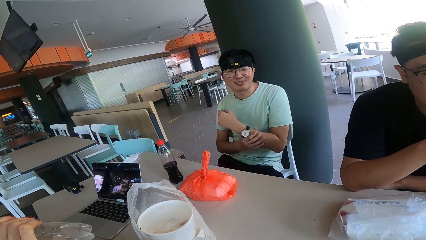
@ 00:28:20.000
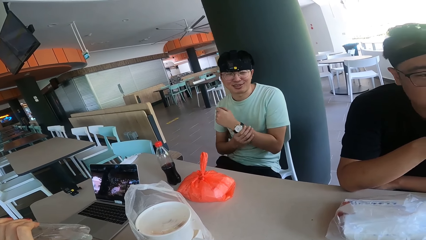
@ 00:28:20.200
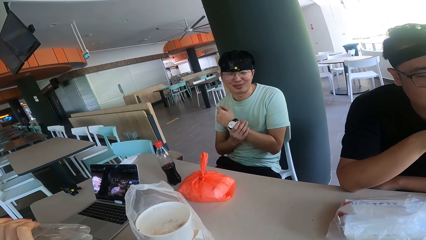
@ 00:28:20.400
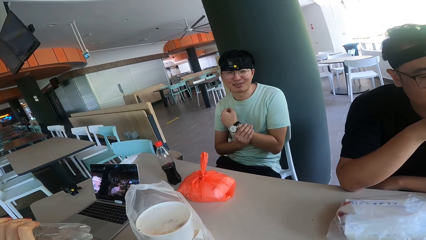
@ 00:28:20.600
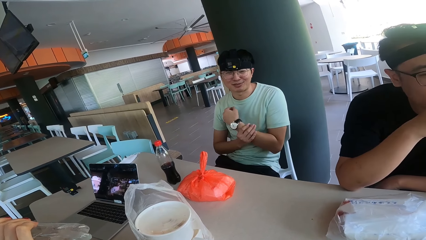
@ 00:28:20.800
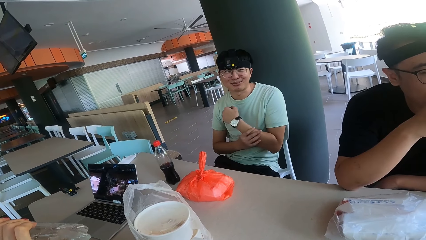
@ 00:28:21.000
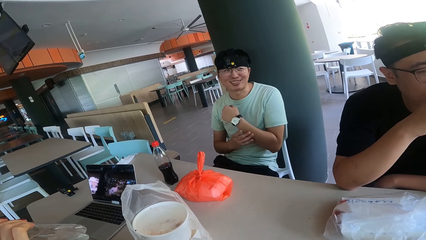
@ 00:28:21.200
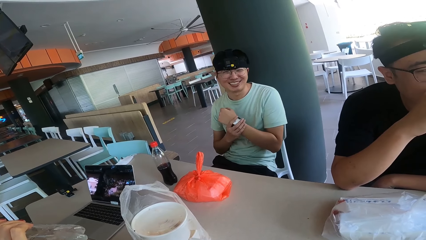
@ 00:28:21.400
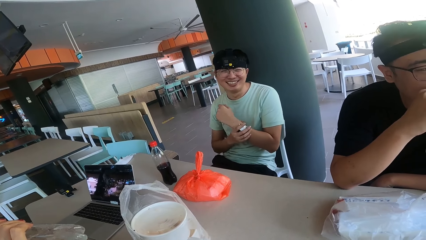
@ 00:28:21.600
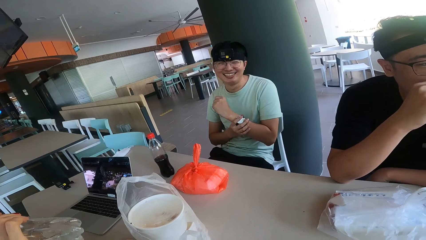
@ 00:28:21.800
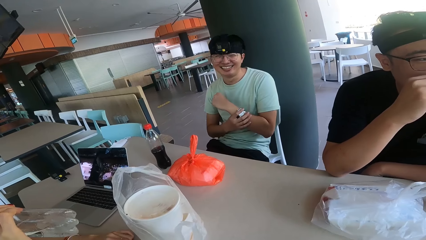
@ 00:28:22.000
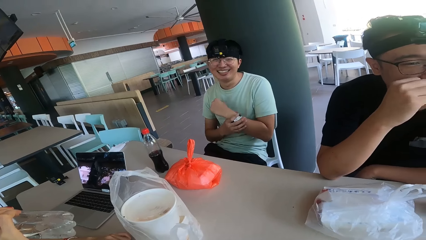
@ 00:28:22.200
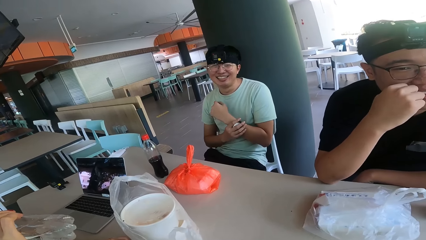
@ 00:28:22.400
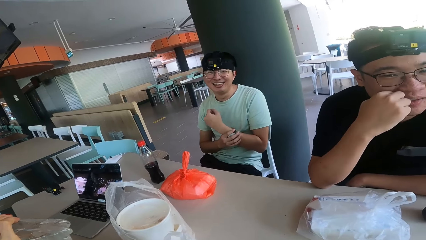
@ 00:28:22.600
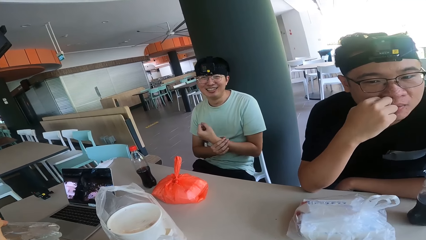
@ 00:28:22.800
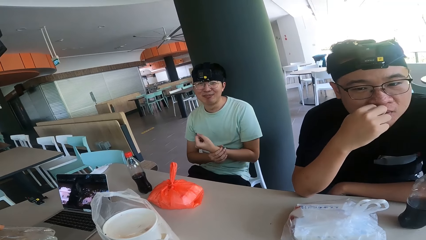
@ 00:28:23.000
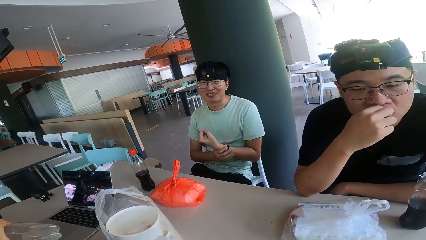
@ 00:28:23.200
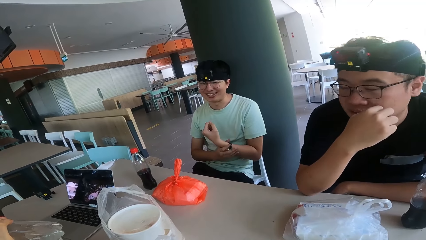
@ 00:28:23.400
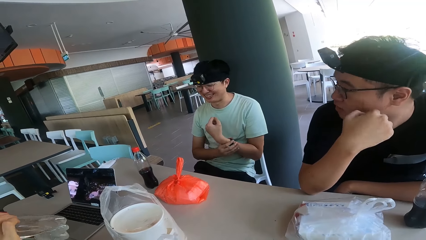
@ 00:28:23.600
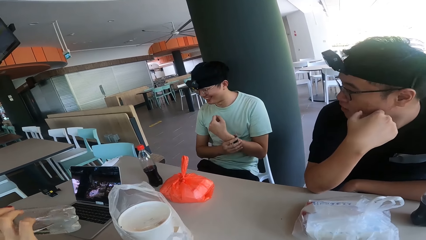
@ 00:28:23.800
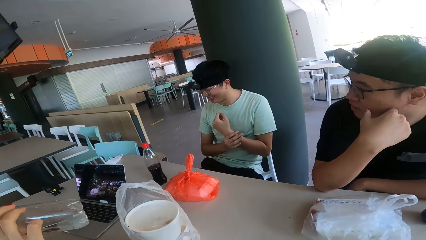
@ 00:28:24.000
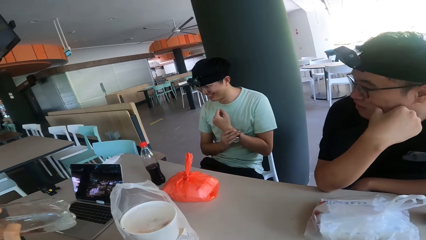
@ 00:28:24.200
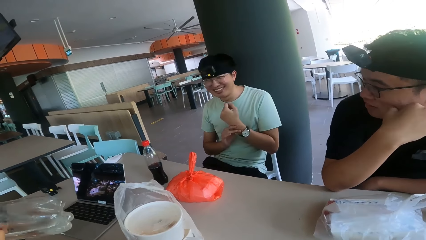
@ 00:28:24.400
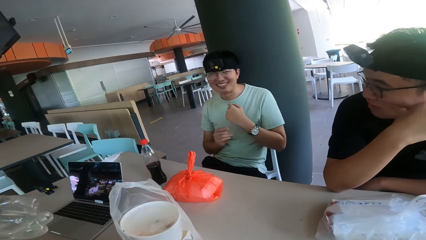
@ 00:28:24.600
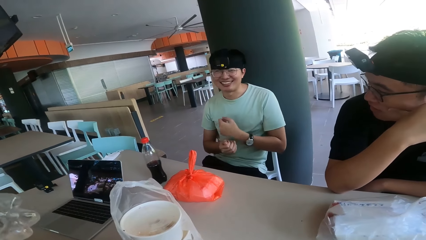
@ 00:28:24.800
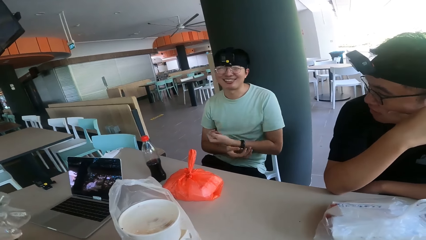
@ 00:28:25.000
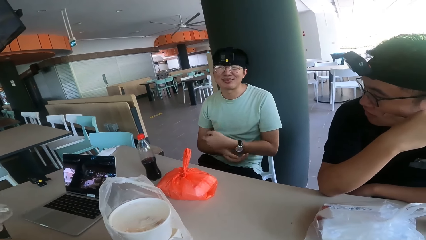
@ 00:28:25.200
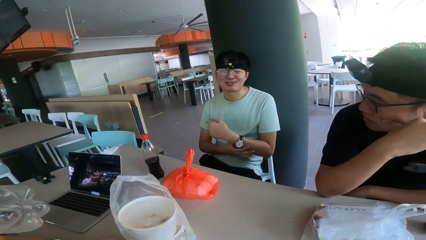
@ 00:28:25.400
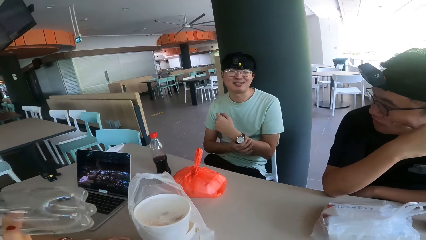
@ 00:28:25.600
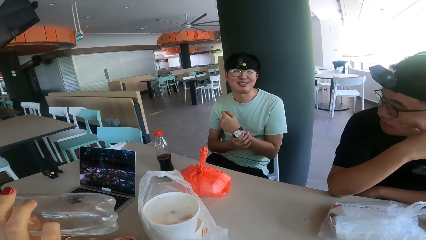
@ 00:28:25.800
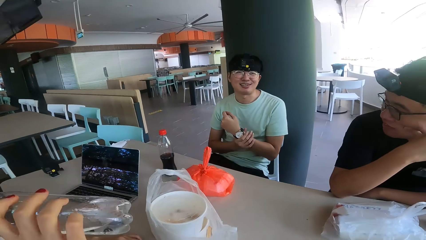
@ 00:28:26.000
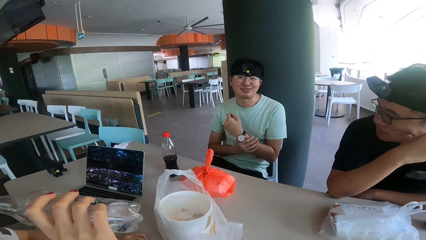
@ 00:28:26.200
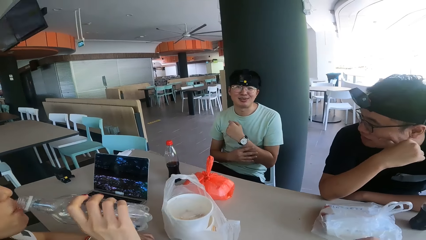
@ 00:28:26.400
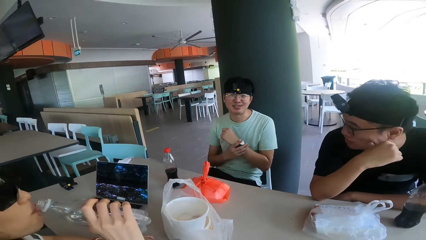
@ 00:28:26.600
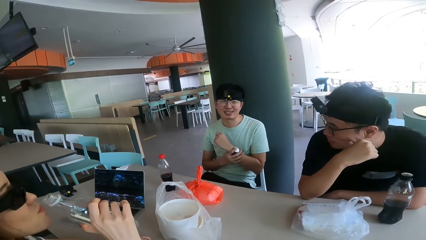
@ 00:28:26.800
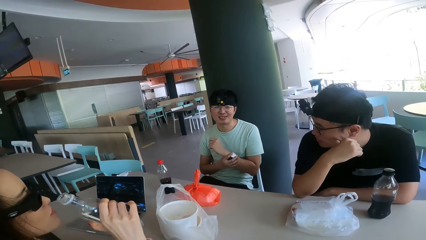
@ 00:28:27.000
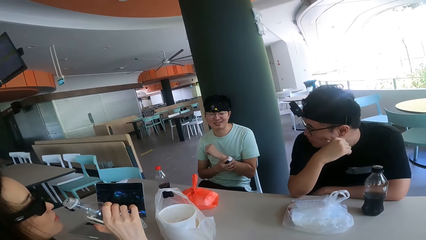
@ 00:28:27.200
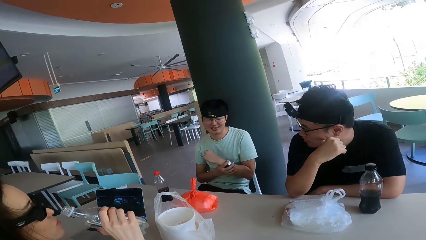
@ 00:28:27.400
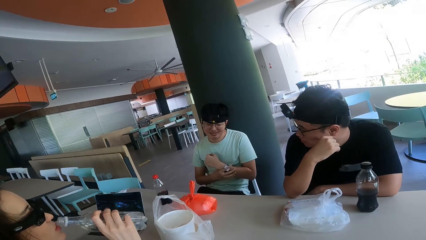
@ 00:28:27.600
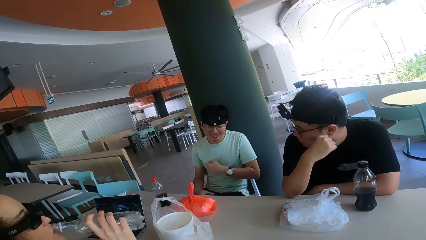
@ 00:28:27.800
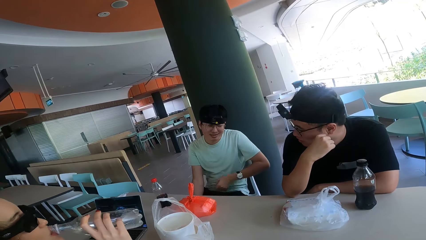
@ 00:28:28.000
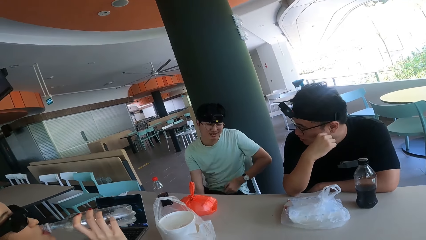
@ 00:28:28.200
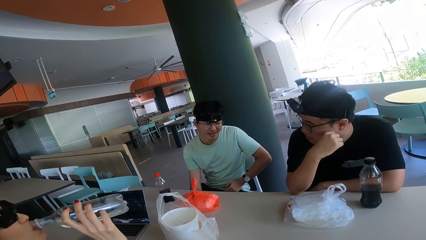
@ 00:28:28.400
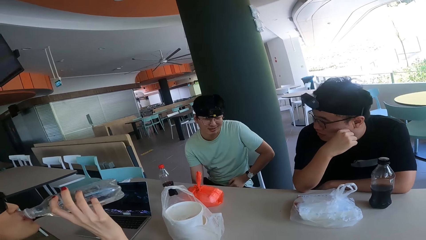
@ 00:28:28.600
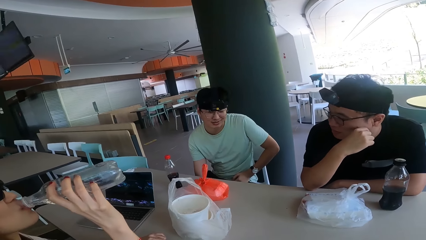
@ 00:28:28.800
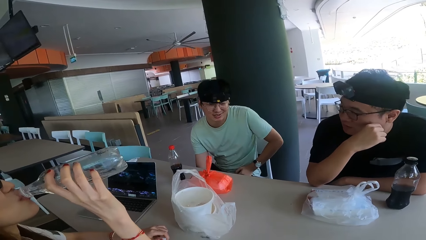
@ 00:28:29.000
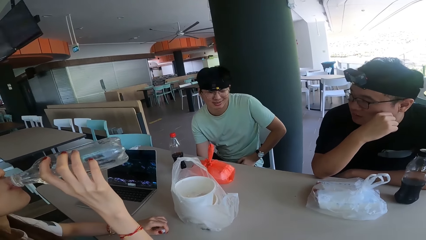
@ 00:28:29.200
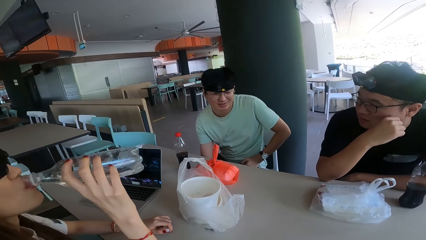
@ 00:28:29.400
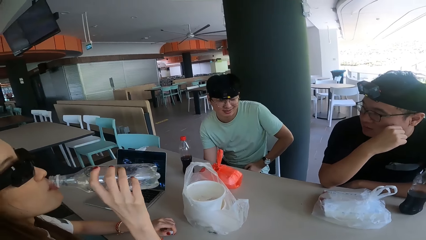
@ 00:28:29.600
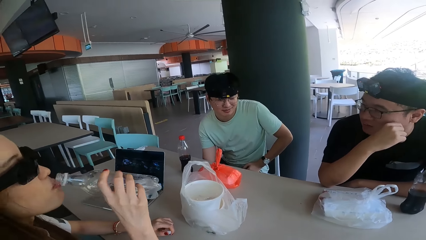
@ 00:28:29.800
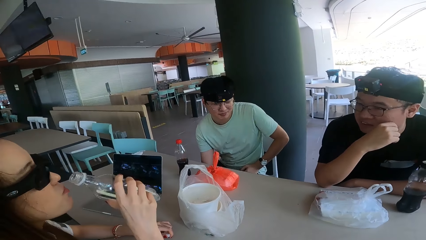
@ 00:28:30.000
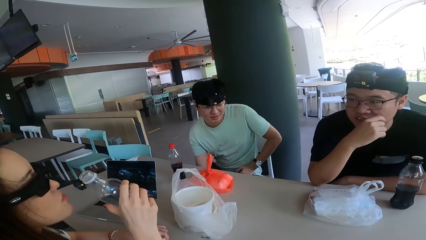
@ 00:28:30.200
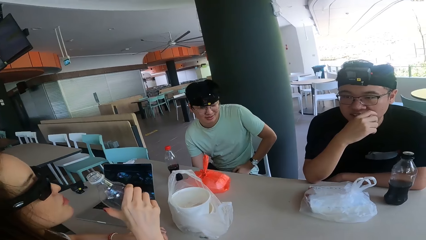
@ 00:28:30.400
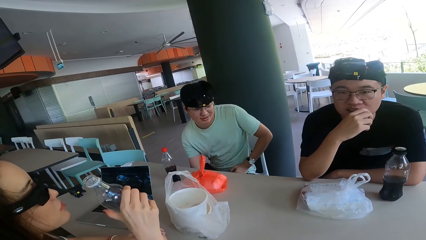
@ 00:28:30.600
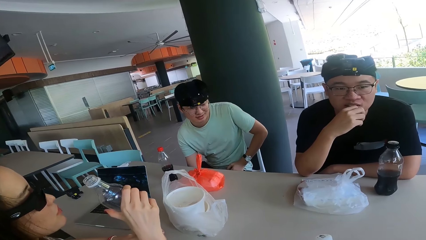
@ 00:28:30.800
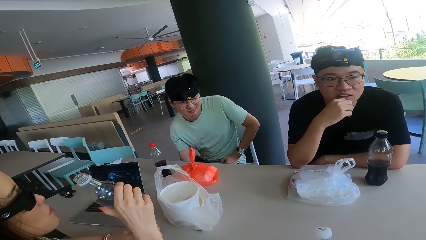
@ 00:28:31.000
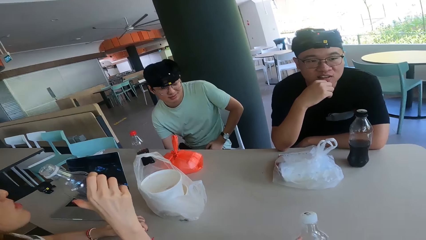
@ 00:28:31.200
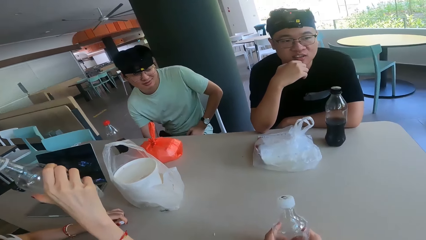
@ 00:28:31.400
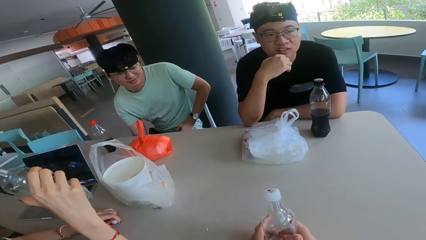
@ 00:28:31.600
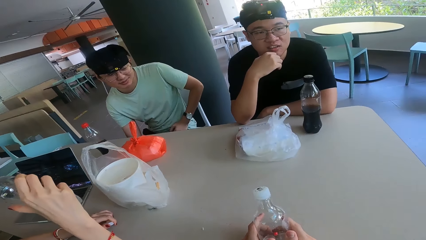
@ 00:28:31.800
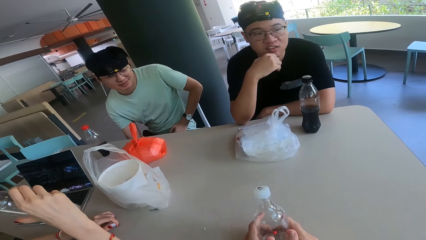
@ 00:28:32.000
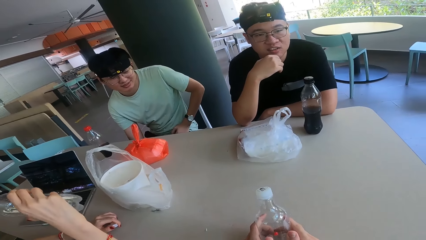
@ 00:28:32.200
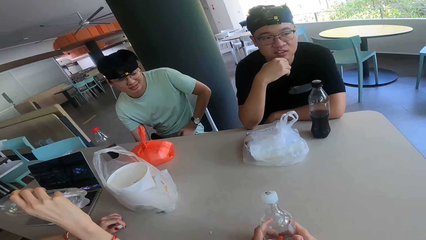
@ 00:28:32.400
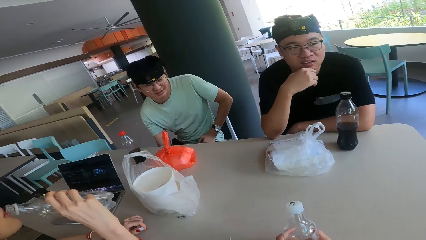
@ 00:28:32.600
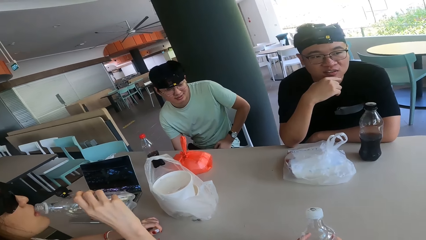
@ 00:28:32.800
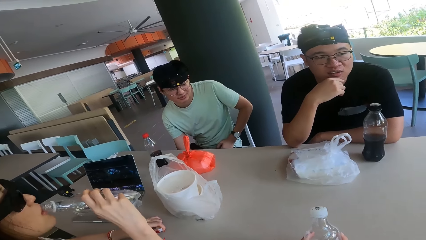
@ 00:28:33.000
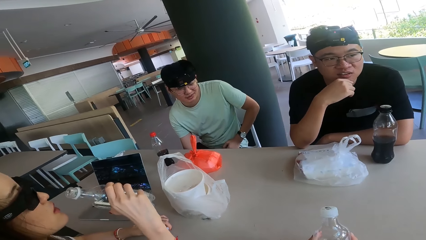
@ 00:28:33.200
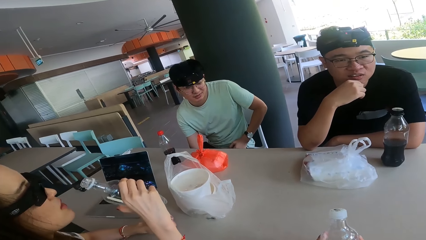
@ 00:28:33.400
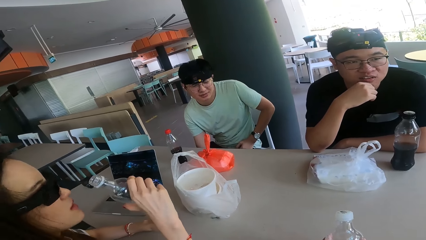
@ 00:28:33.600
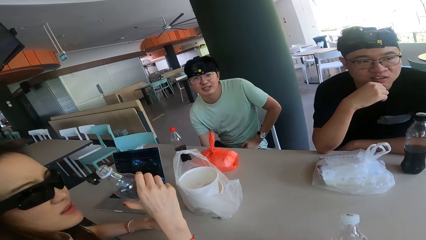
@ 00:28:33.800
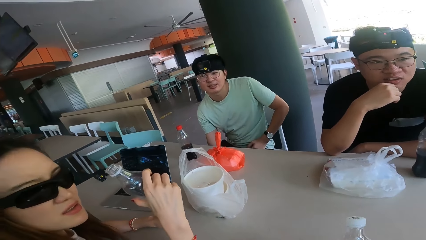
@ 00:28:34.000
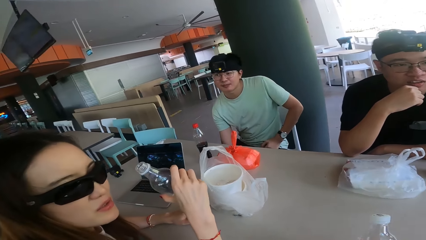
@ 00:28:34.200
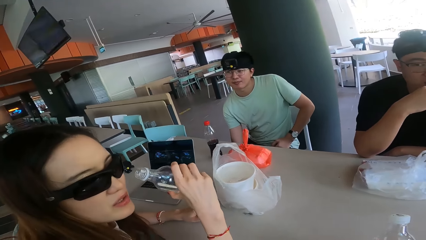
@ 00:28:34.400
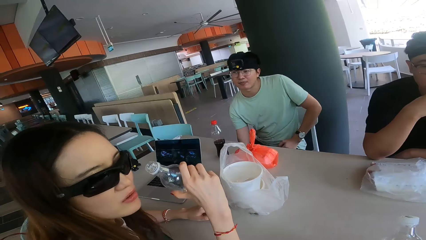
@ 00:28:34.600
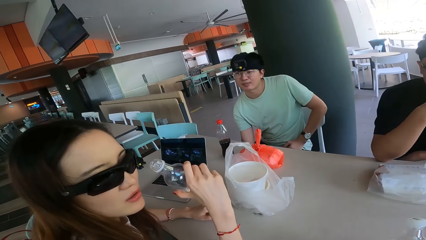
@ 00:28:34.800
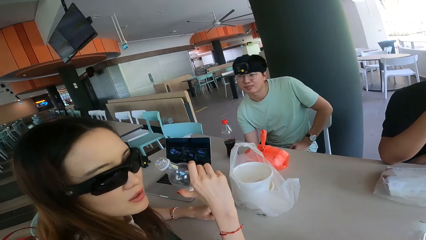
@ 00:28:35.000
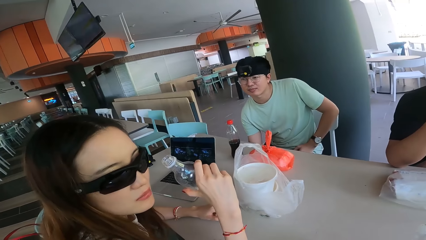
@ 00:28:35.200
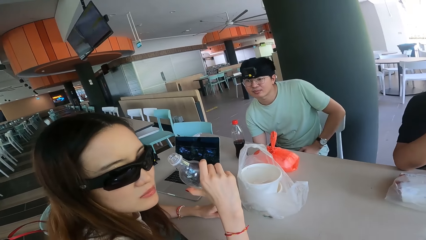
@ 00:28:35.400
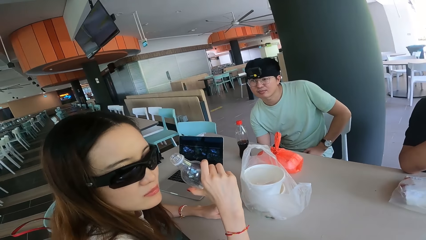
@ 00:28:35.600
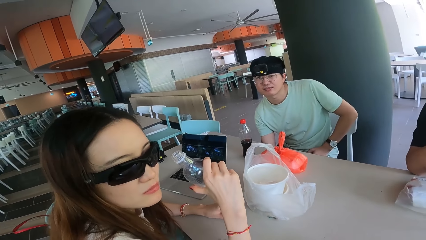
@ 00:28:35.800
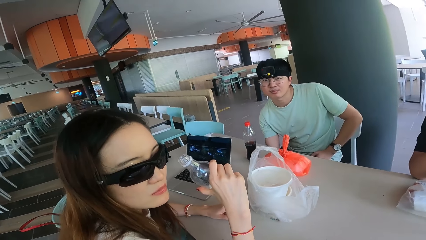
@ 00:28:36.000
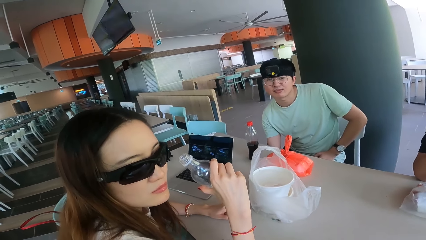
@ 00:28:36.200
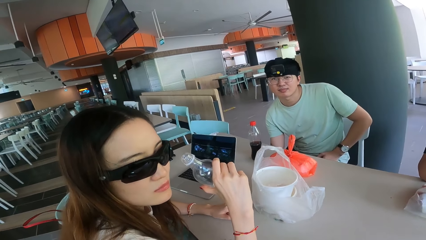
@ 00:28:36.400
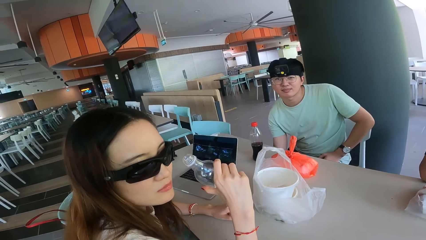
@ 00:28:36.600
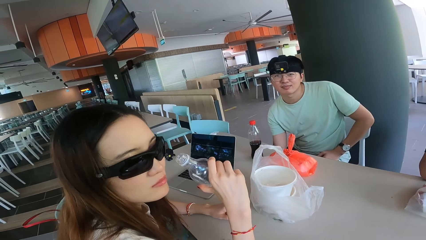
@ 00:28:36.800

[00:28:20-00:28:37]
A man adjusts his watch. A woman drinks water in the bottle. A person holds the water bottle. The woman stares at the camera.
